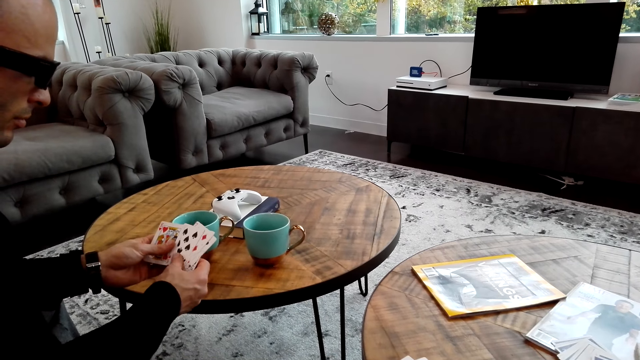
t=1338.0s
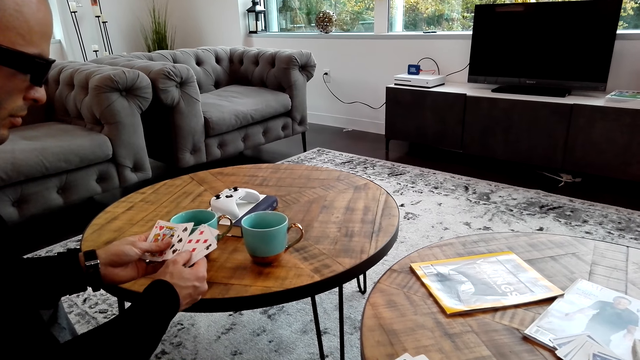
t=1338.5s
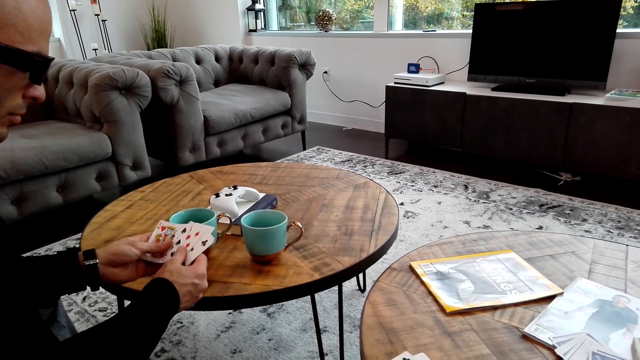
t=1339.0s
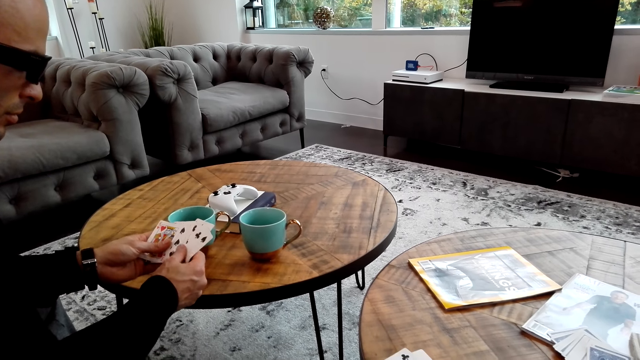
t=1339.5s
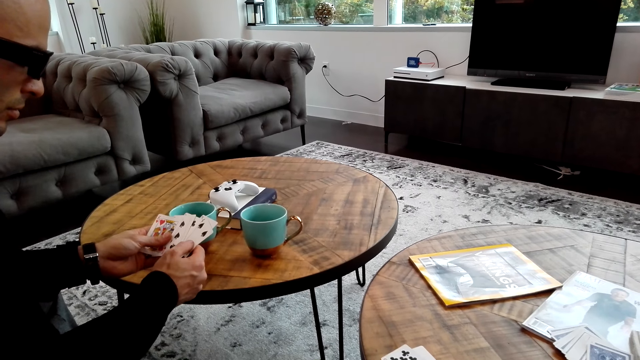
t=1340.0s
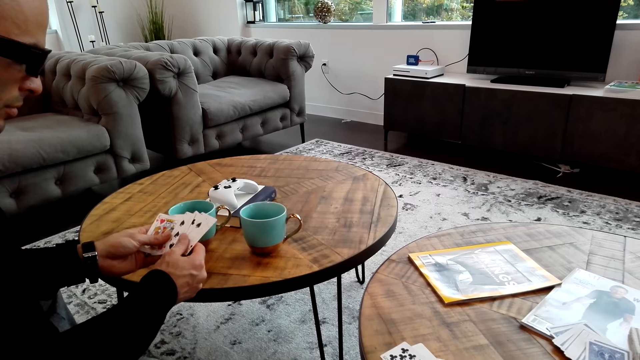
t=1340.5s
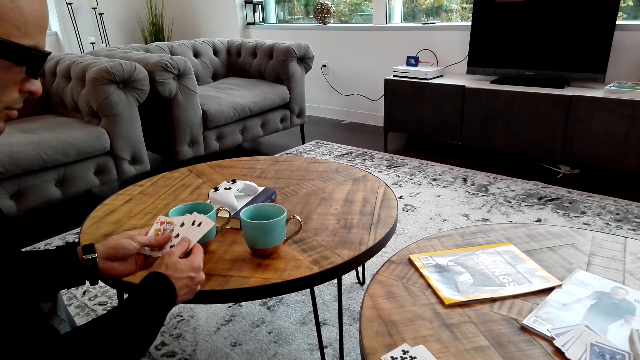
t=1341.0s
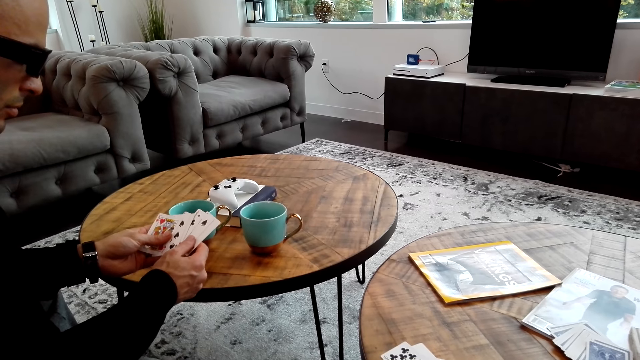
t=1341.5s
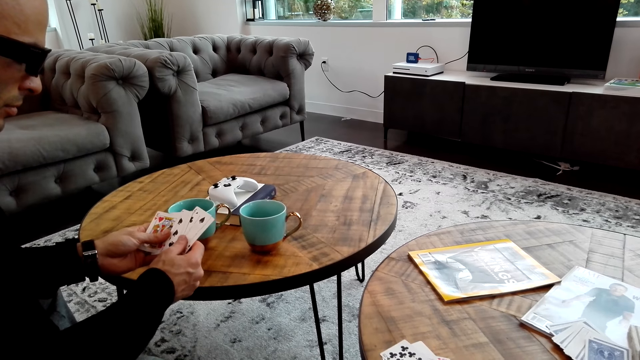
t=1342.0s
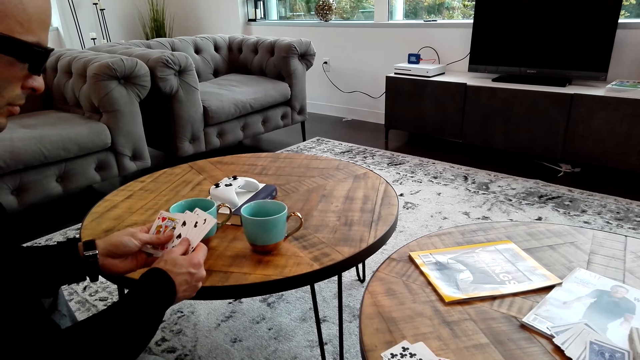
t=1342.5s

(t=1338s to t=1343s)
A man aligns the cards and touches the cards.

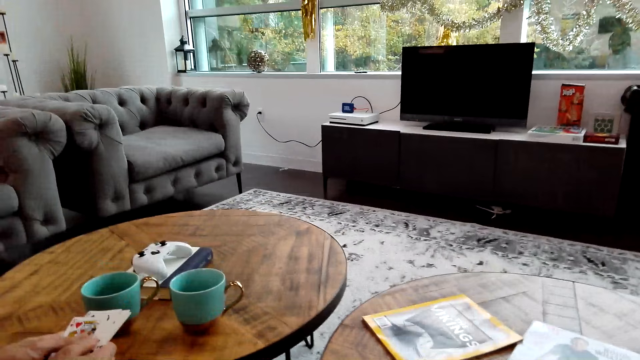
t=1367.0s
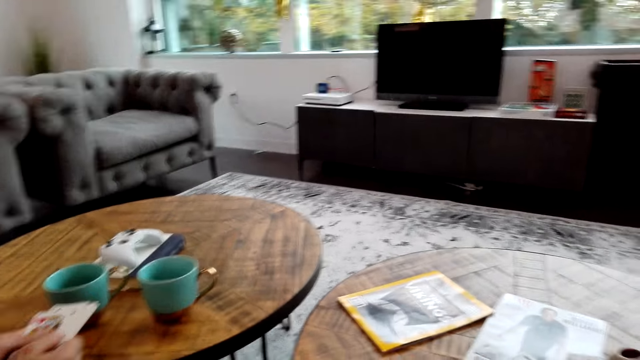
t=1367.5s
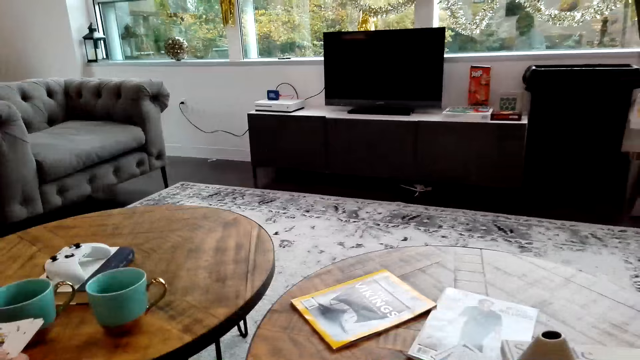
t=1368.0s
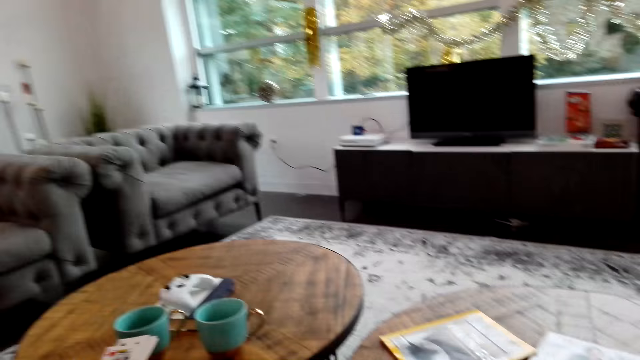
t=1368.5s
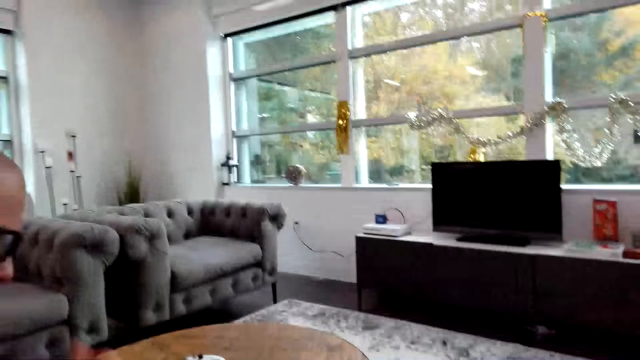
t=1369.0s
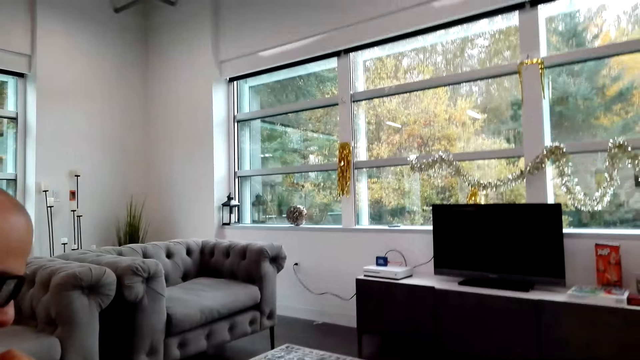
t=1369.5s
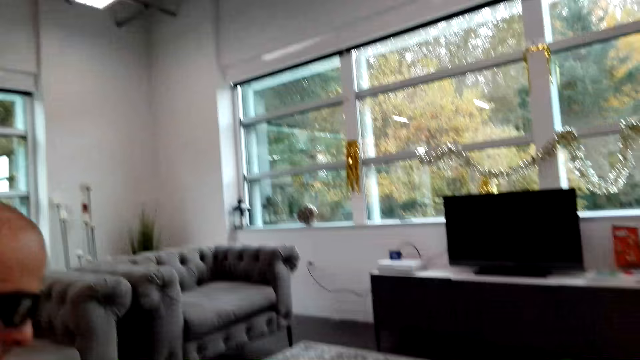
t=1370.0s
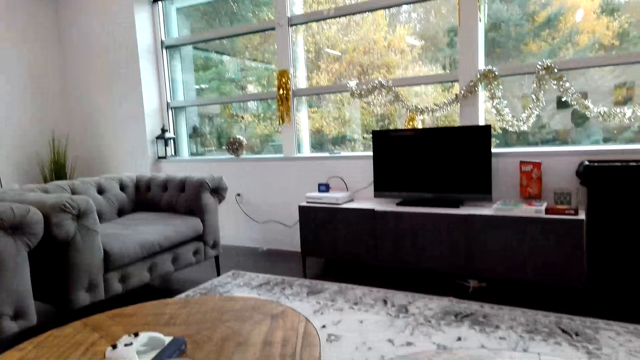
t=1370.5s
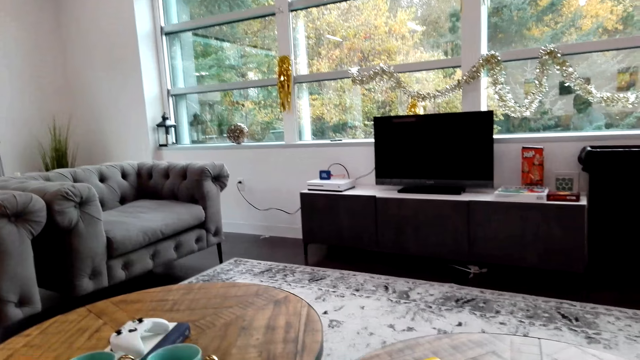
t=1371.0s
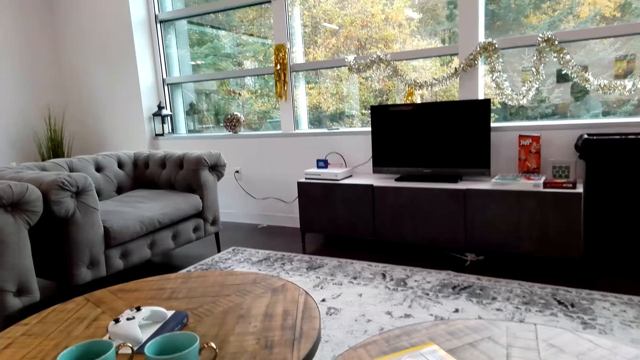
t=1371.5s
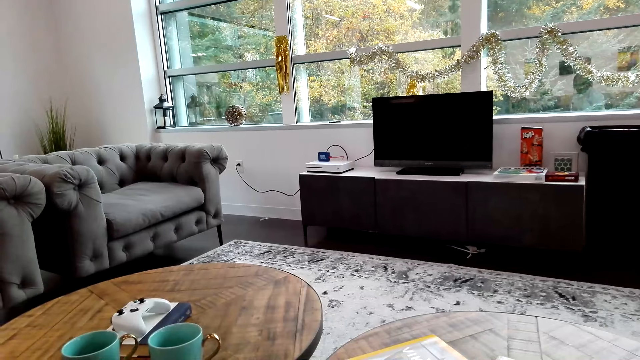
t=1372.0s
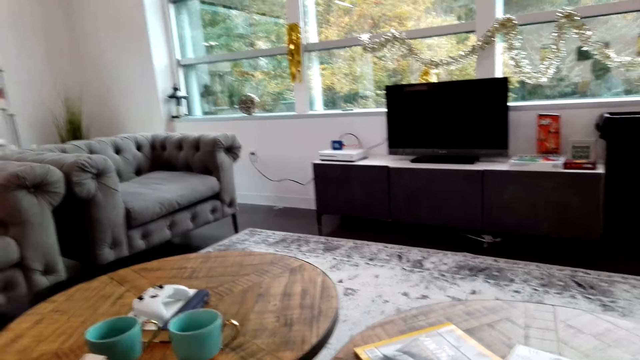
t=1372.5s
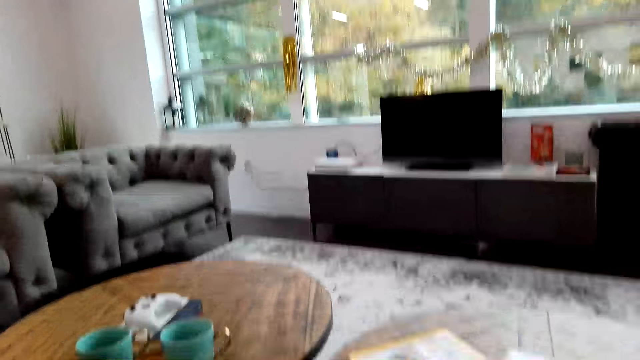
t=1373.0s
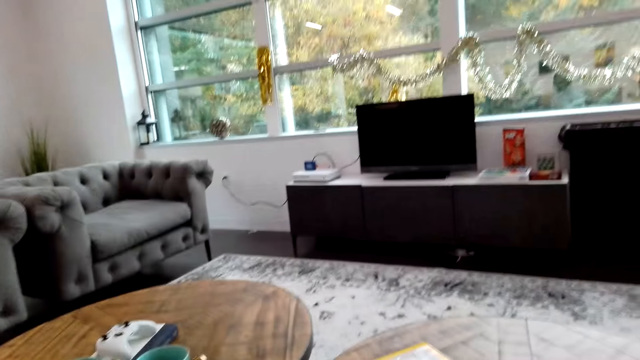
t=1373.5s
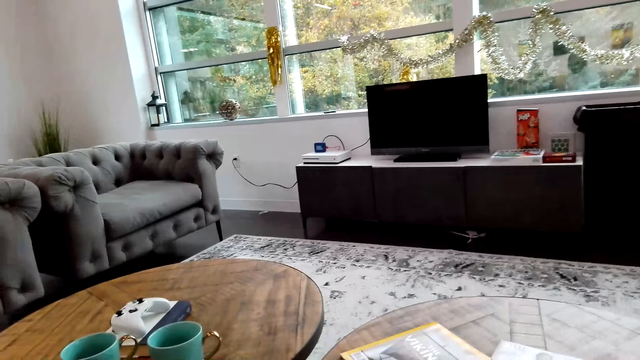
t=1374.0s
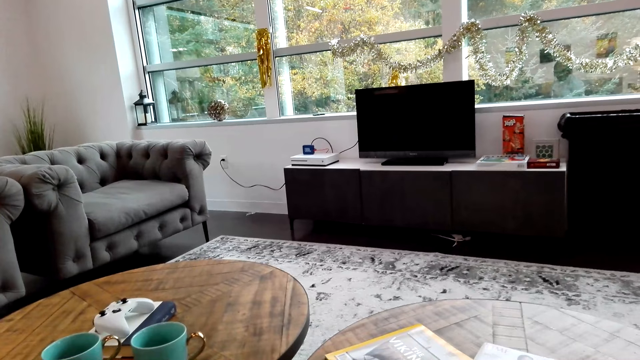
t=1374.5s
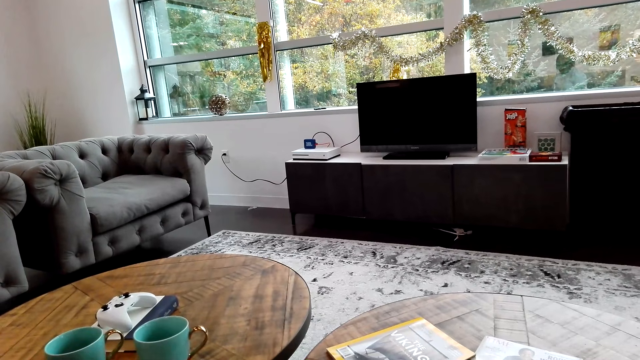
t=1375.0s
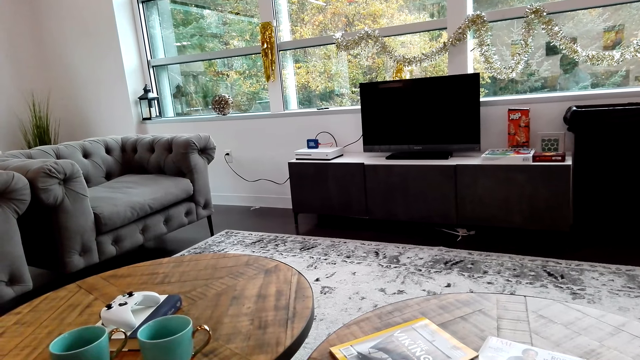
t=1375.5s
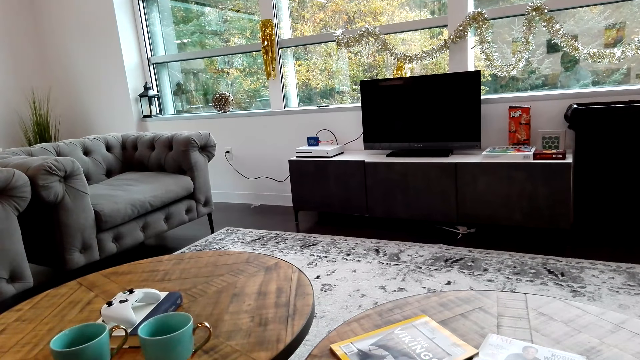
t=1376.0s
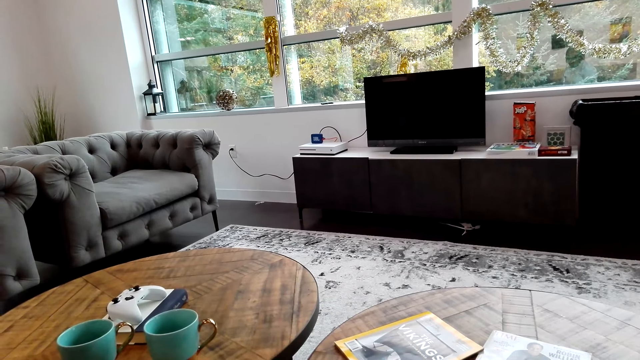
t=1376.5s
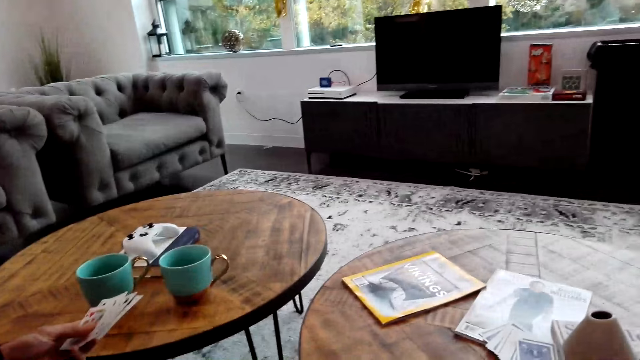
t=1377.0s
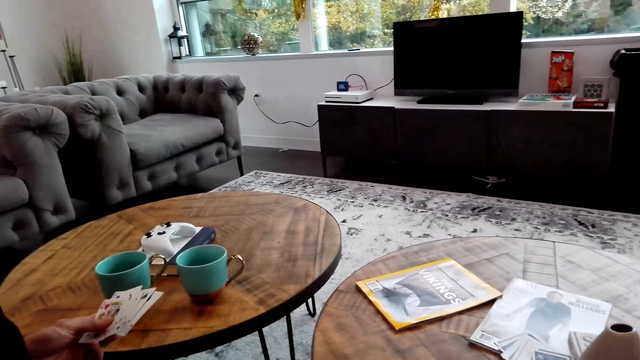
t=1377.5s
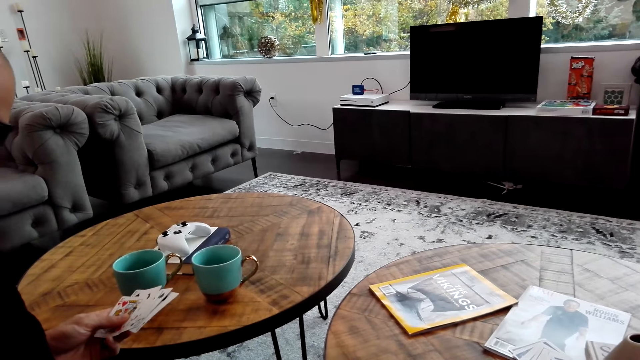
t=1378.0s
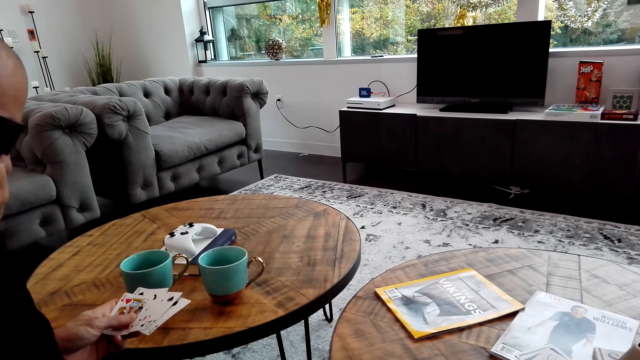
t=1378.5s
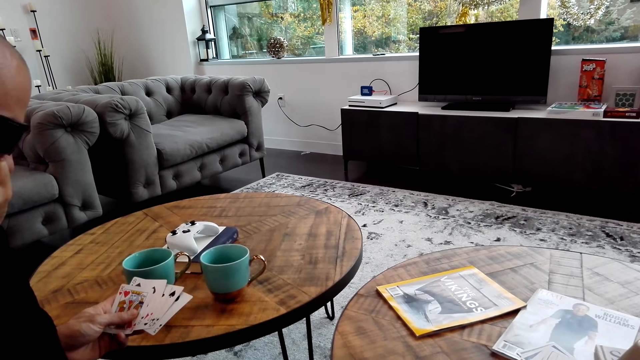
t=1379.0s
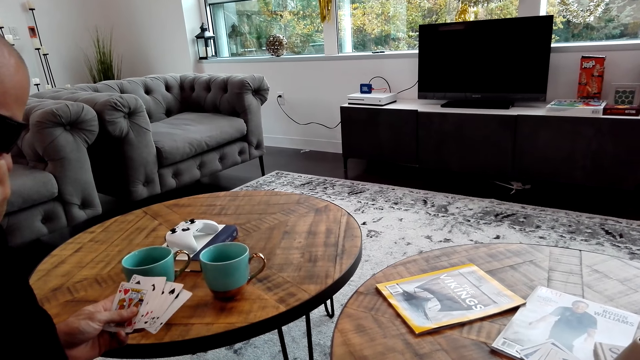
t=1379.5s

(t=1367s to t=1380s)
A person moves the hand to the face. The person moves the cards on the hand.

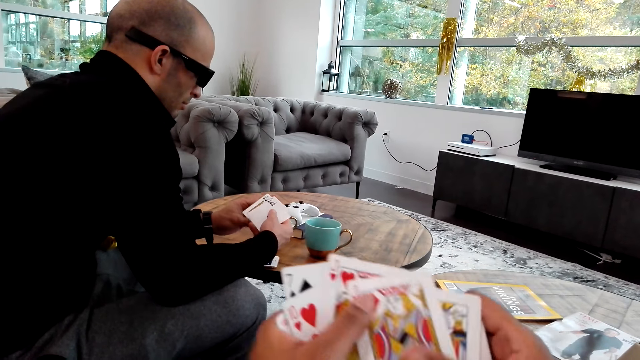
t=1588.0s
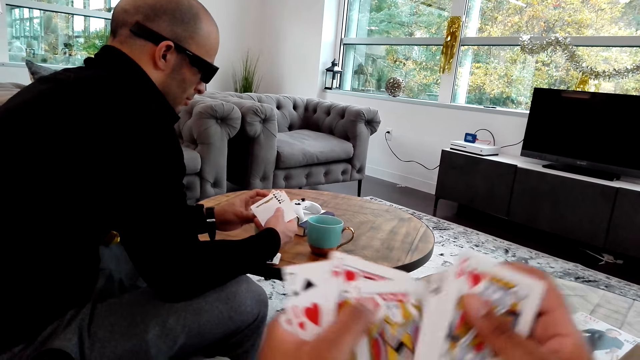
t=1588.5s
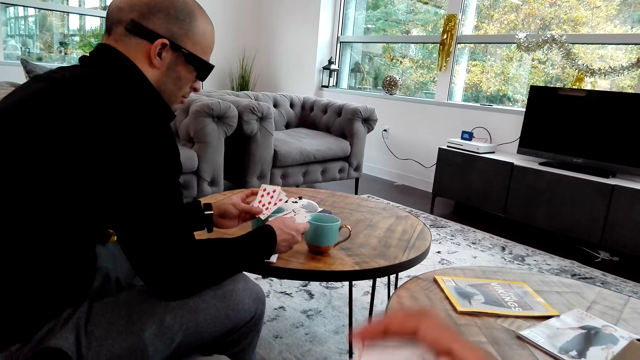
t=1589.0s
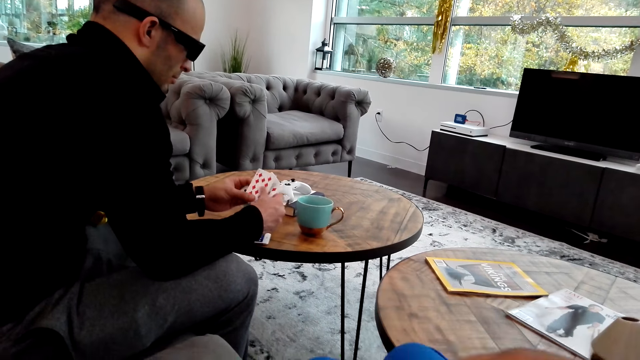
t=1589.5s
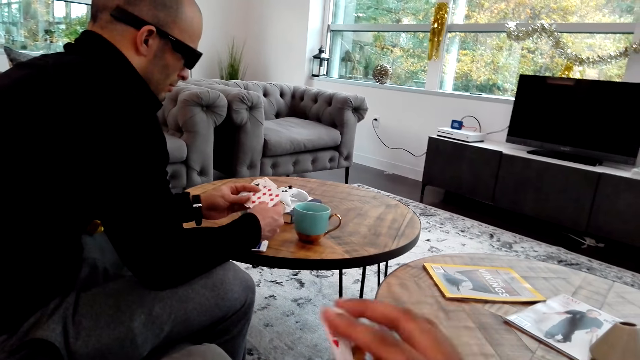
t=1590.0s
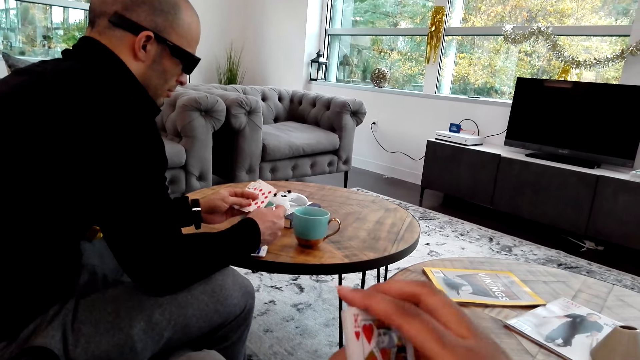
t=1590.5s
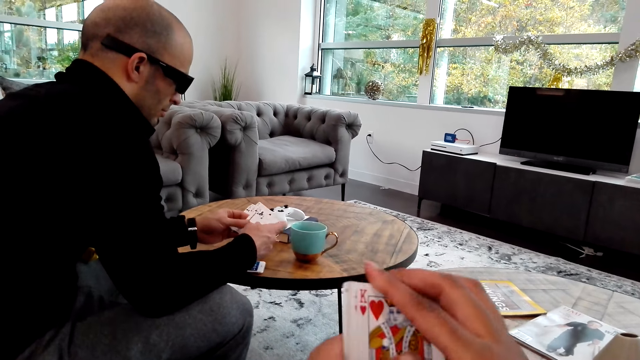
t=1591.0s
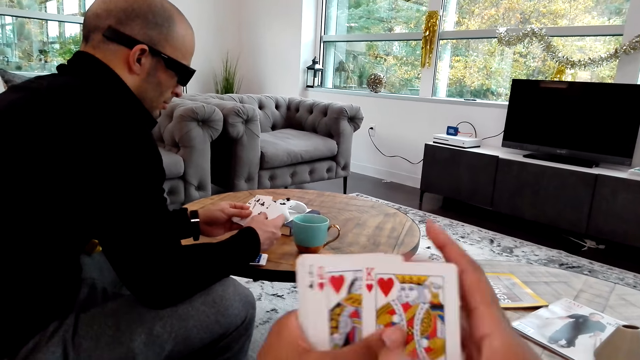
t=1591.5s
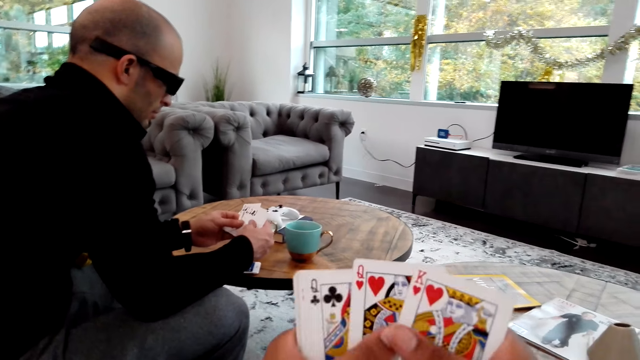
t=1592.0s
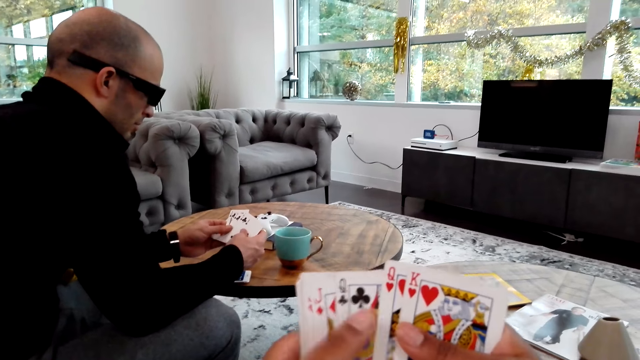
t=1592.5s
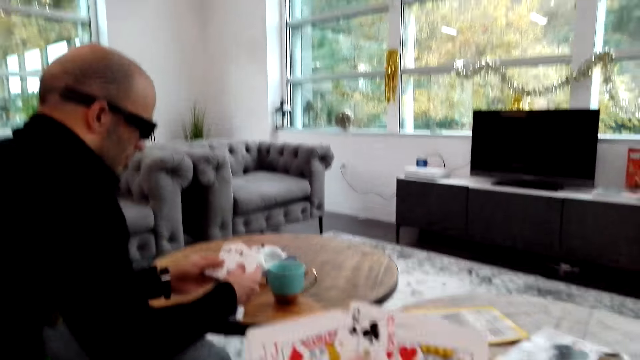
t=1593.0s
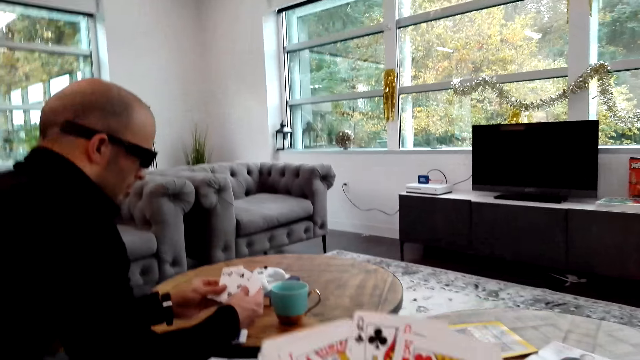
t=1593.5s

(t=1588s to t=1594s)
The camera wearer puts the cards together. They move the cards on the hand.
